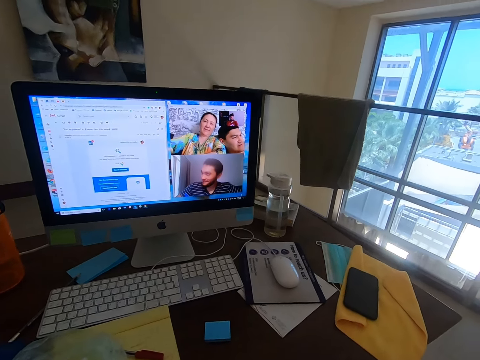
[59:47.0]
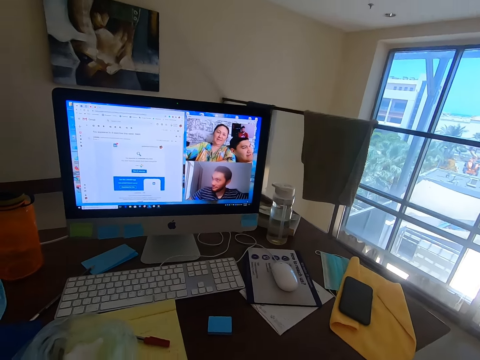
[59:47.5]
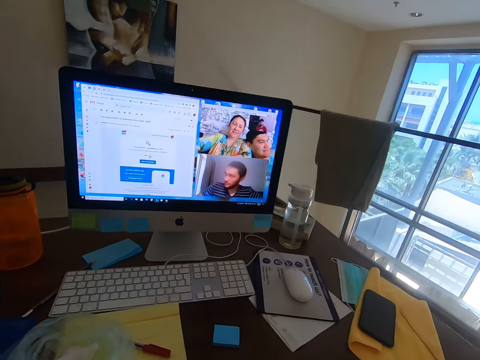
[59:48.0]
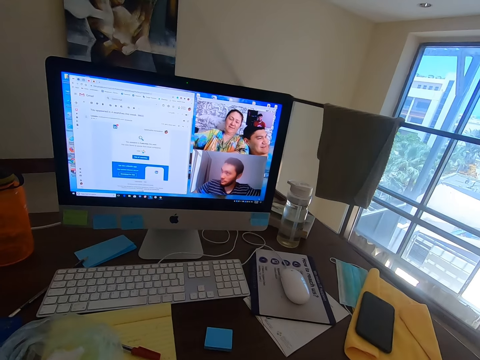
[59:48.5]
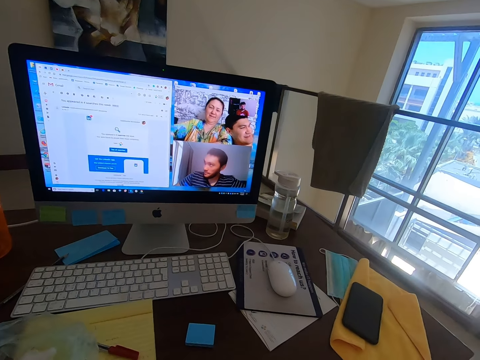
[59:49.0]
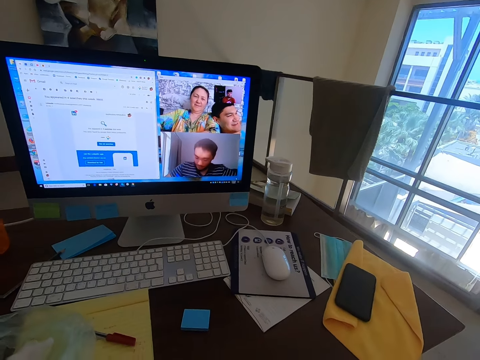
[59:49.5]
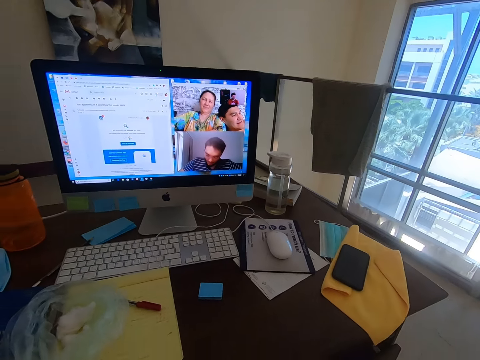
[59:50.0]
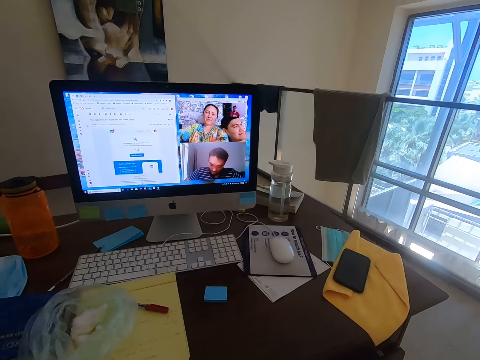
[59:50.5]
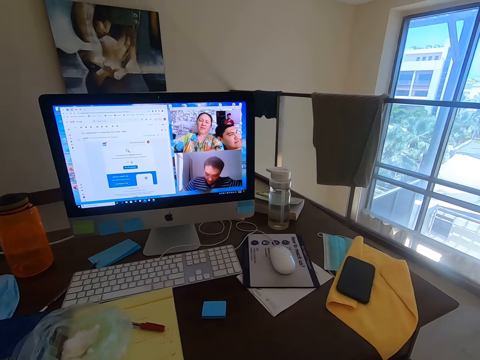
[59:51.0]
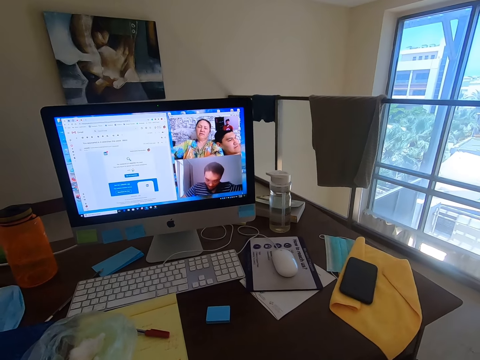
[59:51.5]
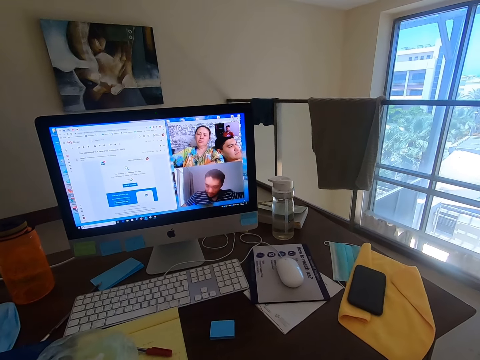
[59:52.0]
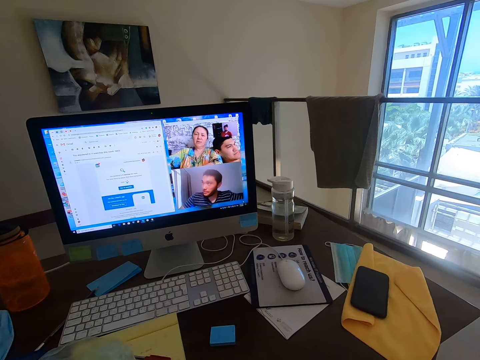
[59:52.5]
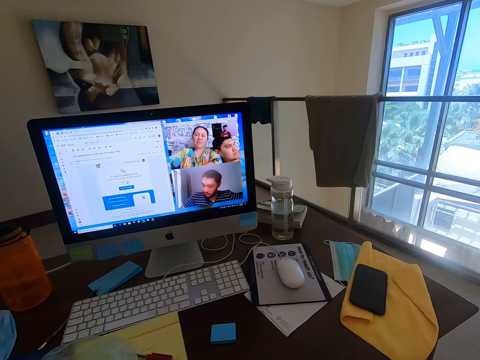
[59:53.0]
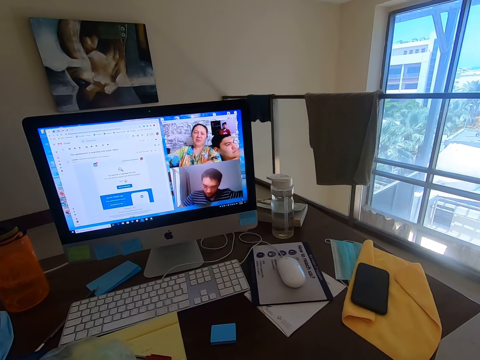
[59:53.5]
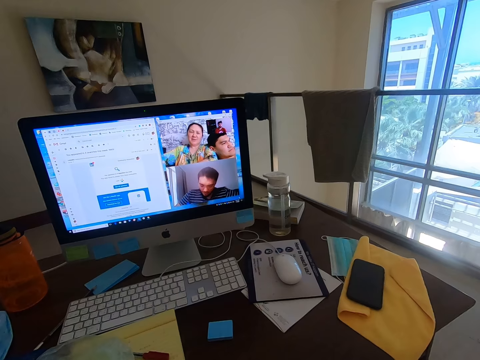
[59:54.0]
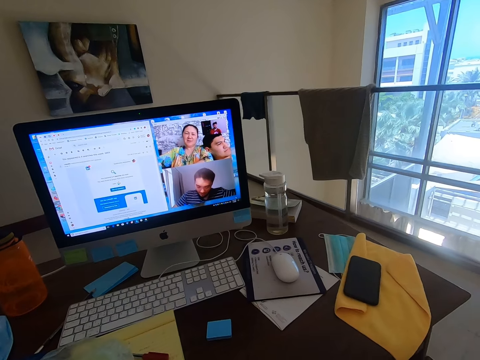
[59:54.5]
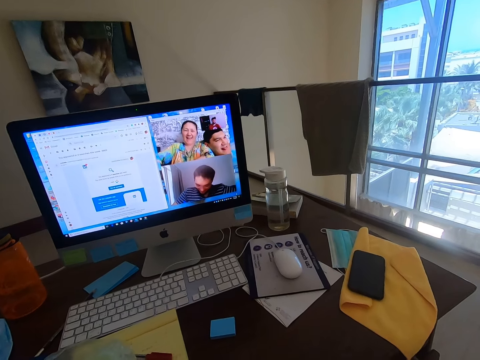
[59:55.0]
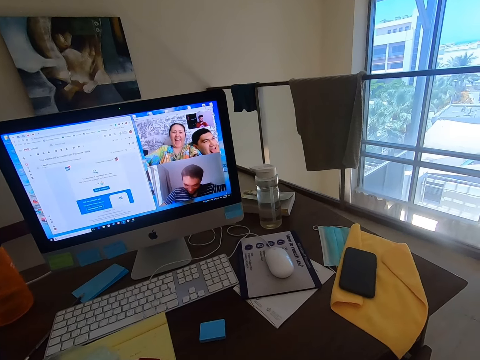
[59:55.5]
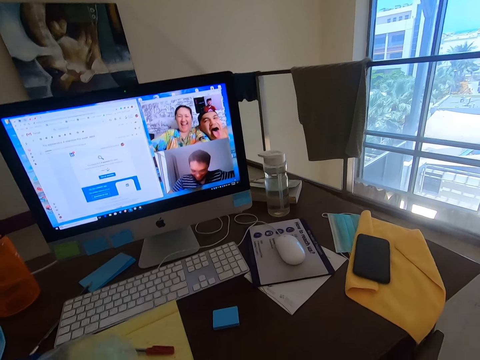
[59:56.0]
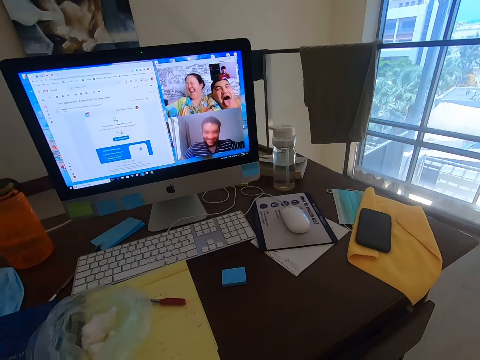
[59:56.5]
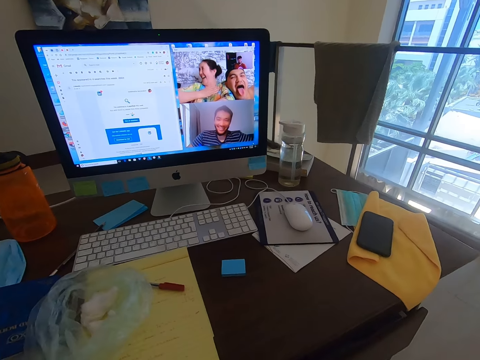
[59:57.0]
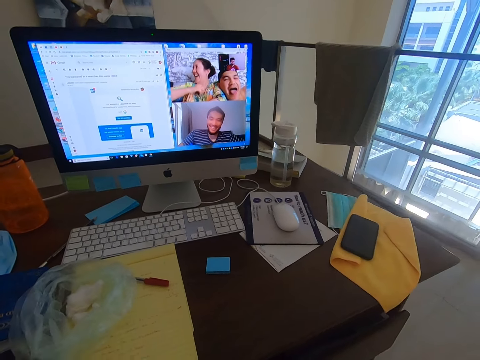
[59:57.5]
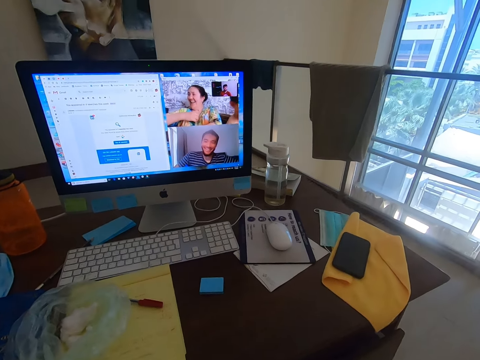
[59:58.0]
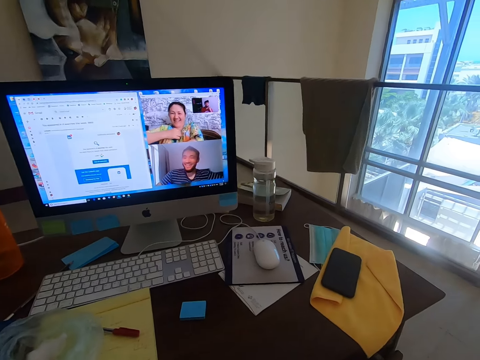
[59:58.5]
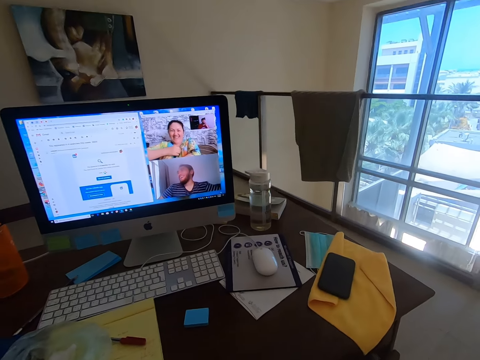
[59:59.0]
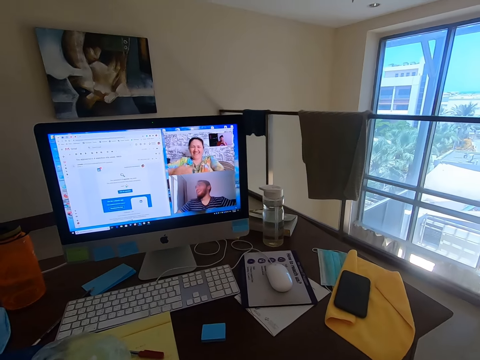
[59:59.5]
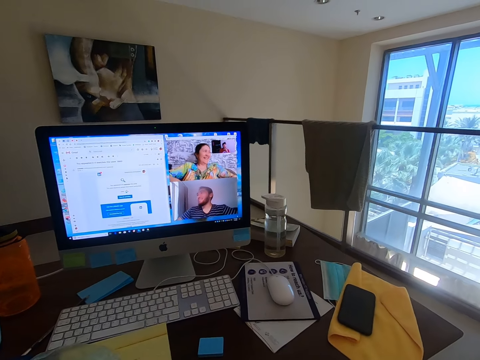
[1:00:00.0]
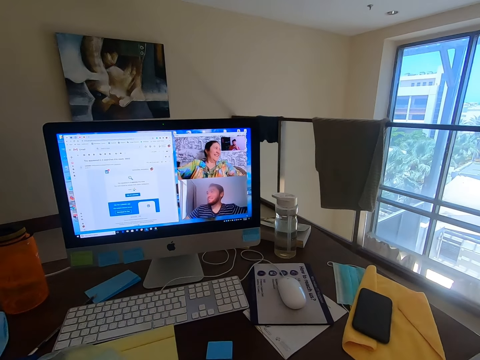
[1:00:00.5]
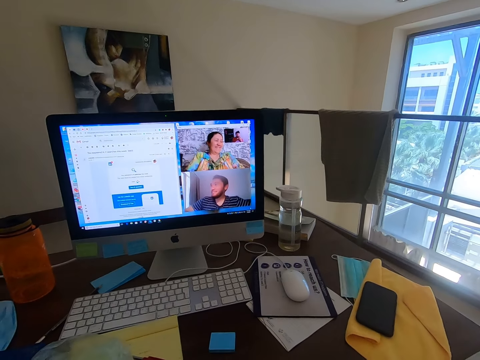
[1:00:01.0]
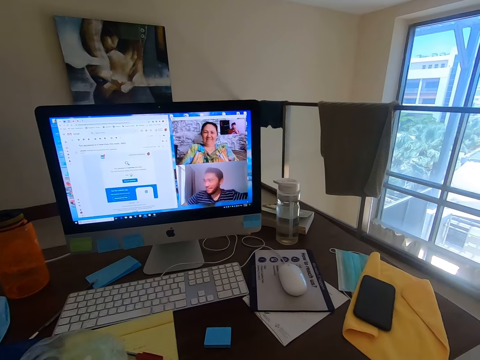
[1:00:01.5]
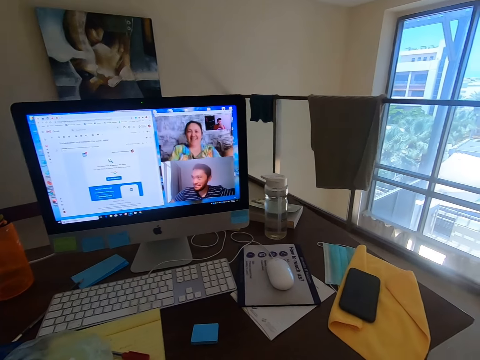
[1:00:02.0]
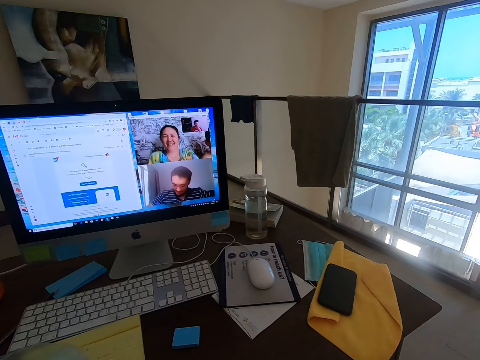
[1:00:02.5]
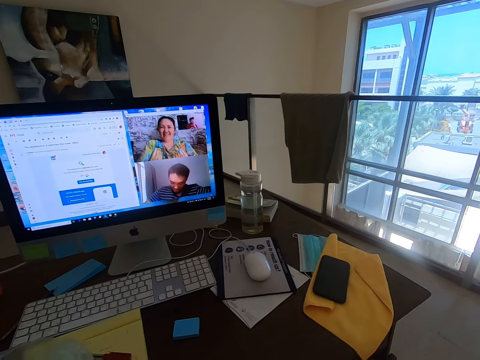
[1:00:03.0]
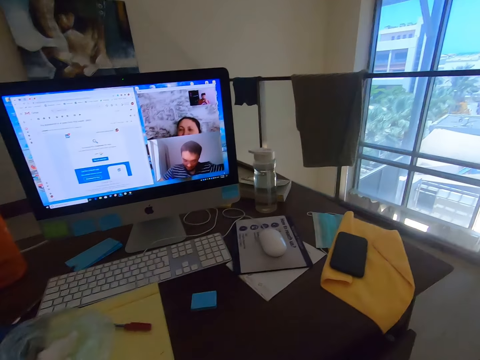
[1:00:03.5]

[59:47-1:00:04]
A woman converses with the camera wearer. The camera wearer laughs. A man laughs. The woman laughs. Another man laughs. The other man converses with the camera wearer.

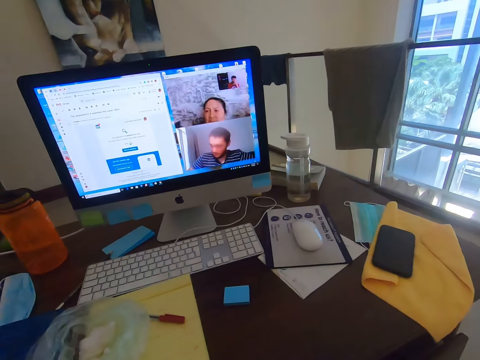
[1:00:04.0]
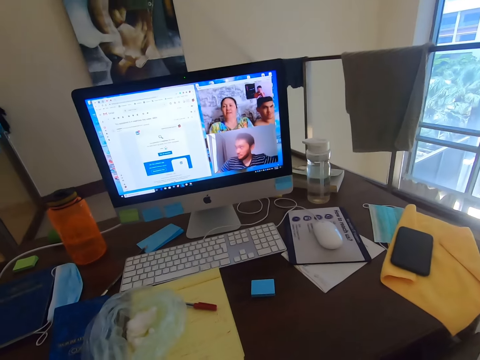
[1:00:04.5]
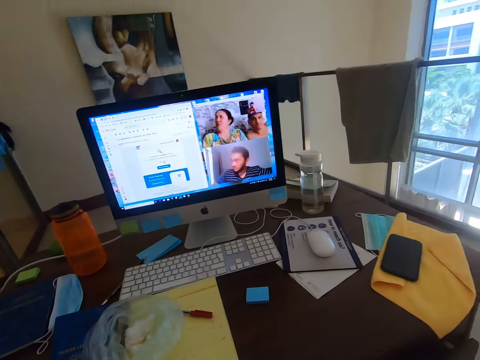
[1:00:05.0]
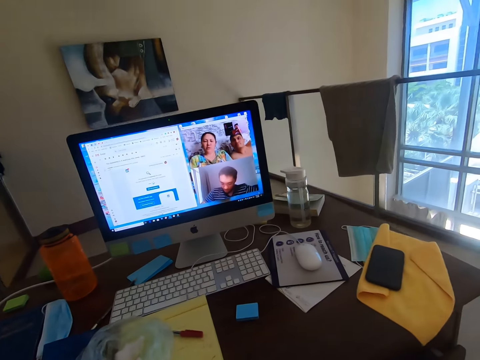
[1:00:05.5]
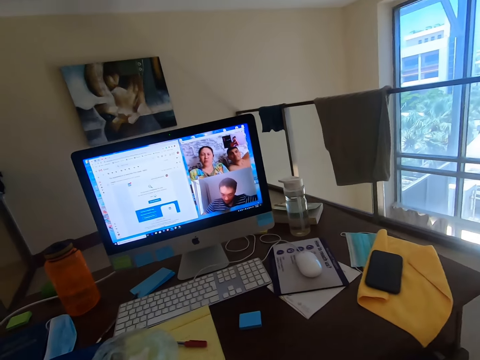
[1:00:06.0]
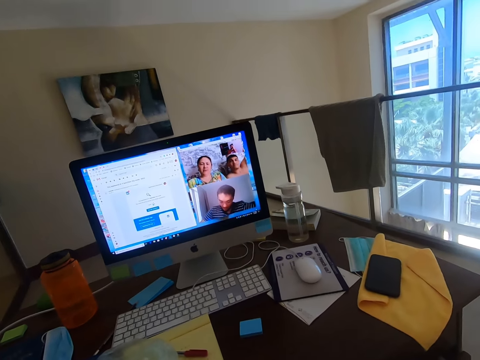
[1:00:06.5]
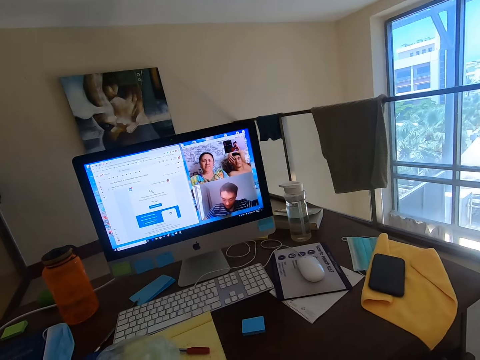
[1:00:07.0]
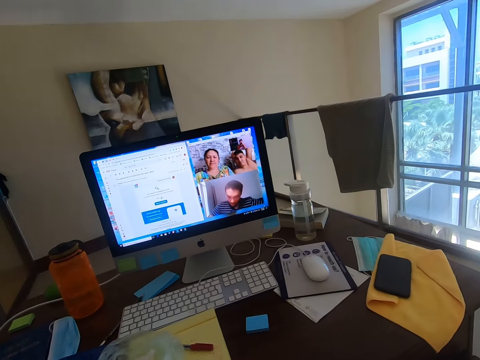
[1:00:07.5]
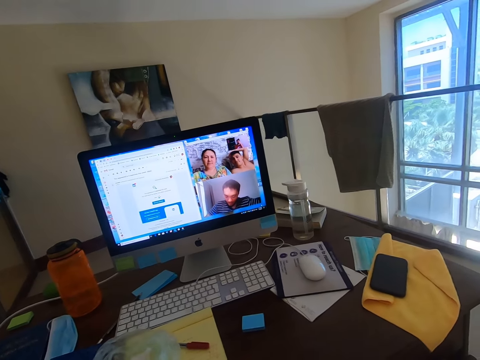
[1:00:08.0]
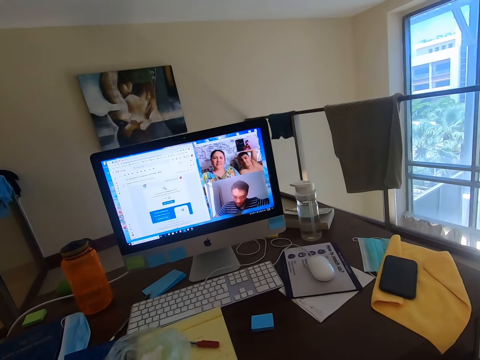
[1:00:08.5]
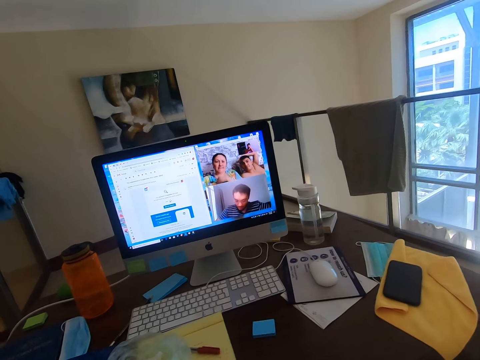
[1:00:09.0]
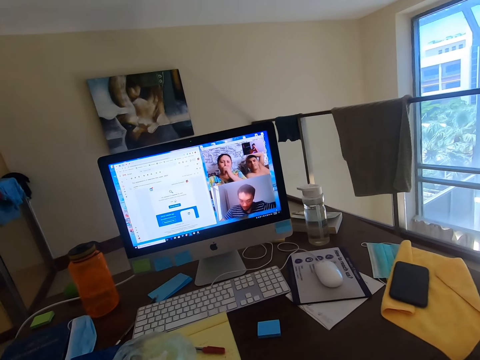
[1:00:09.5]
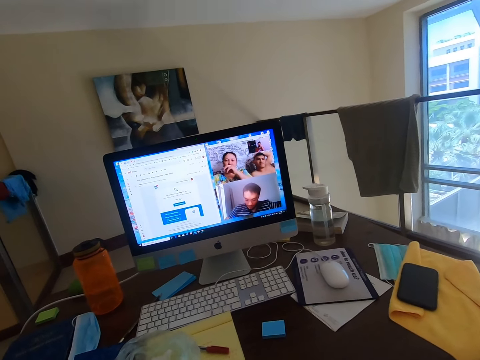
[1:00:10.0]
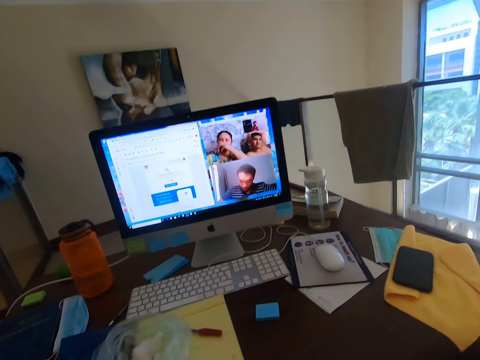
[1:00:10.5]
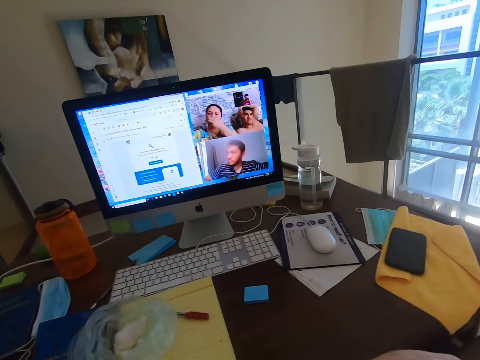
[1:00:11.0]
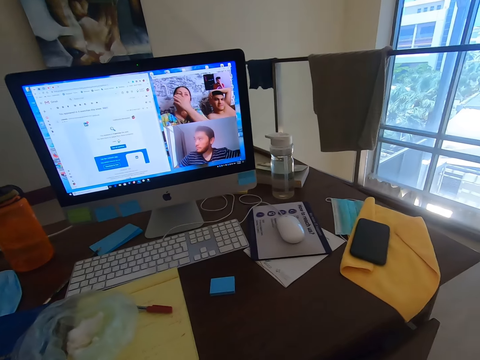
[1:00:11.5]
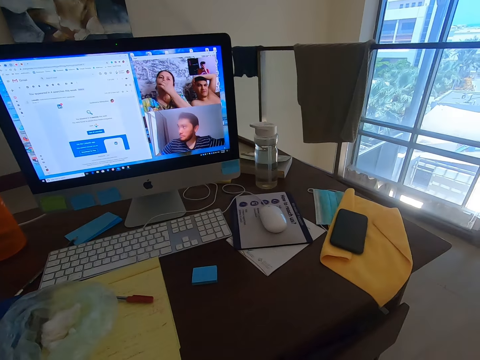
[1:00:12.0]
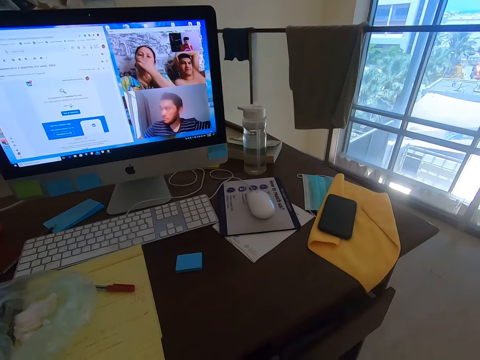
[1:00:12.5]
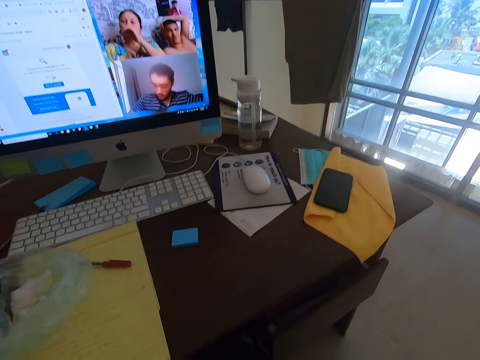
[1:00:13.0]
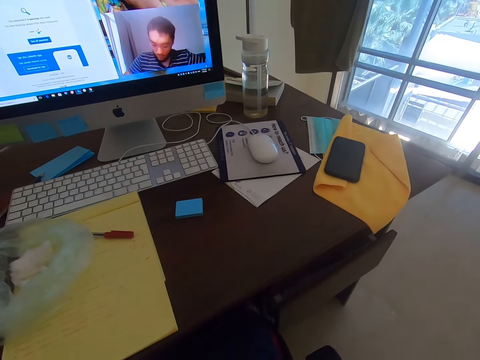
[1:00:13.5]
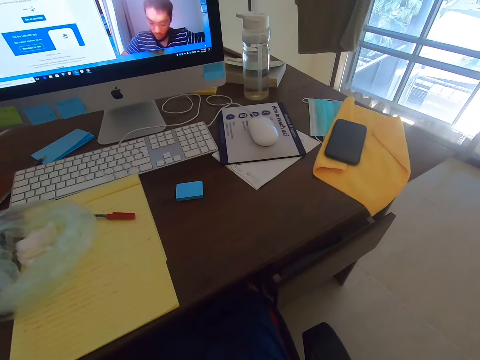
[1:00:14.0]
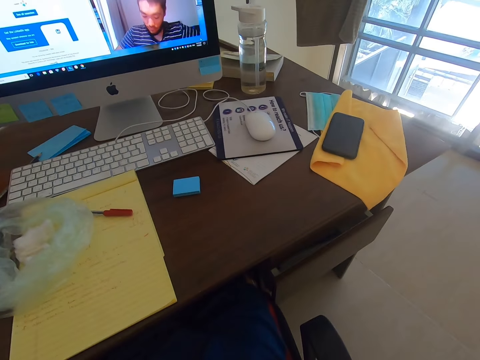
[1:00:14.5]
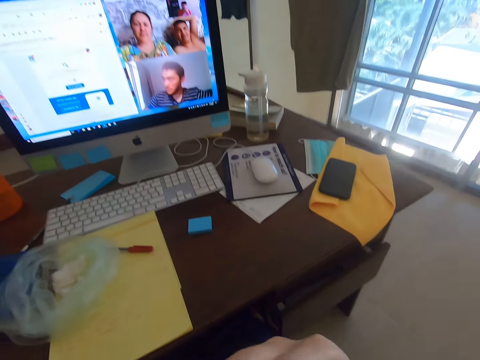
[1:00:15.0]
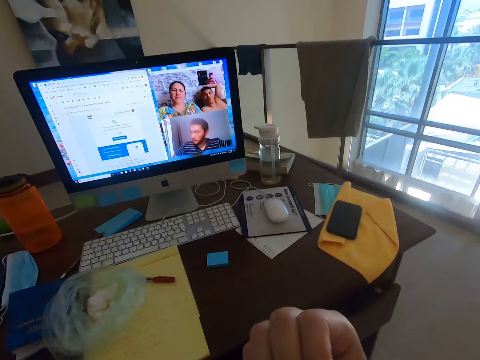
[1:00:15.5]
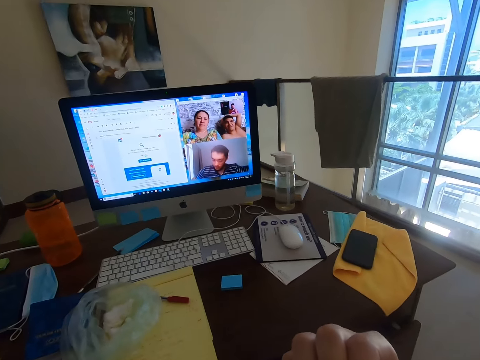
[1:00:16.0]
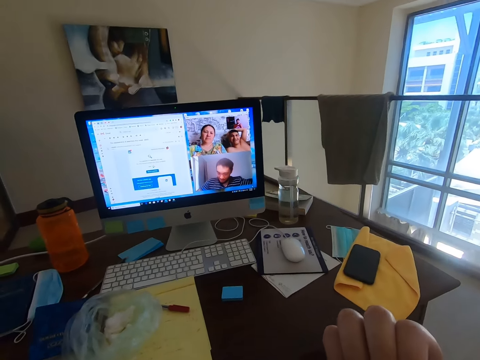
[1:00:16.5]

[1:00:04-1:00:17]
The camera wearer converses with a woman. A man converses with the camera wearer.
